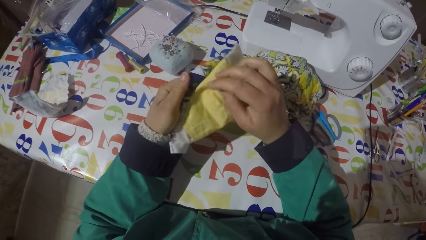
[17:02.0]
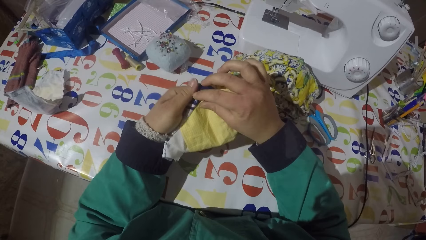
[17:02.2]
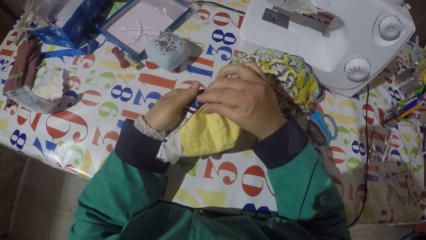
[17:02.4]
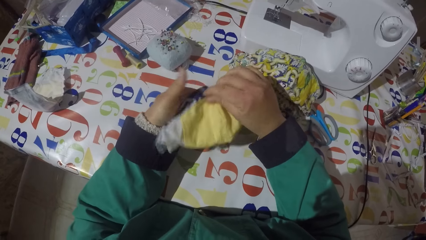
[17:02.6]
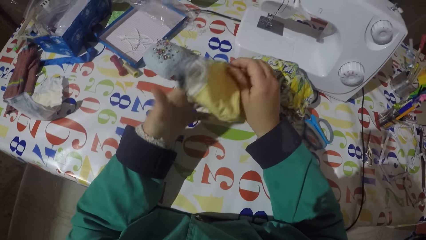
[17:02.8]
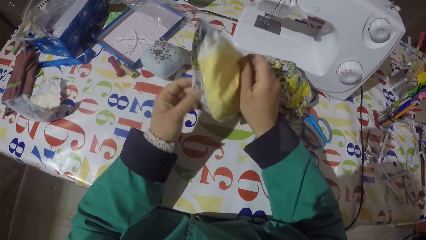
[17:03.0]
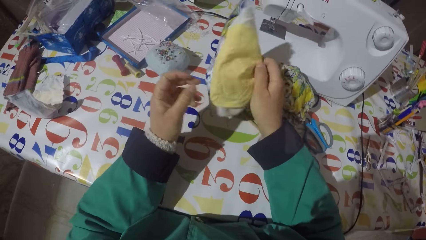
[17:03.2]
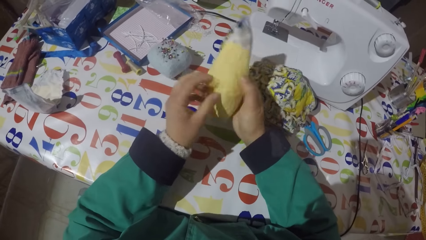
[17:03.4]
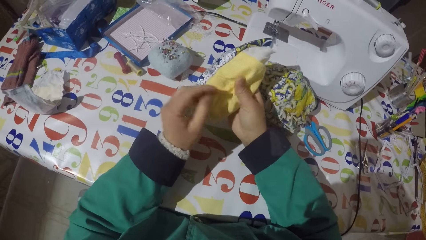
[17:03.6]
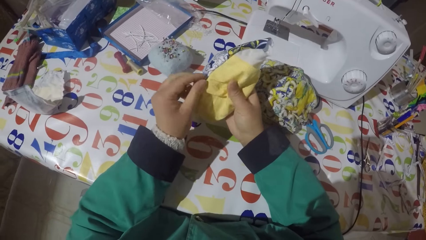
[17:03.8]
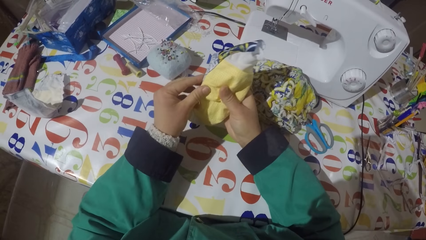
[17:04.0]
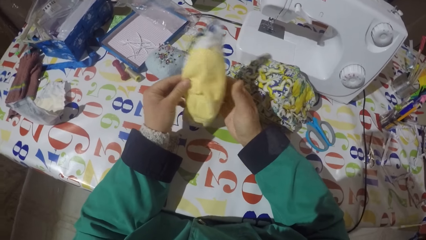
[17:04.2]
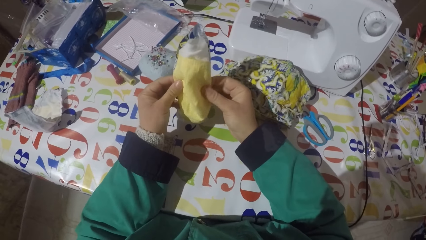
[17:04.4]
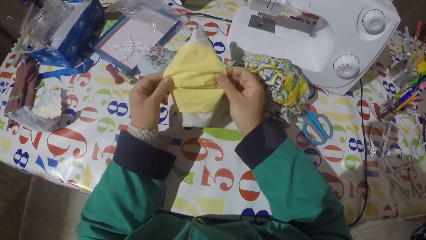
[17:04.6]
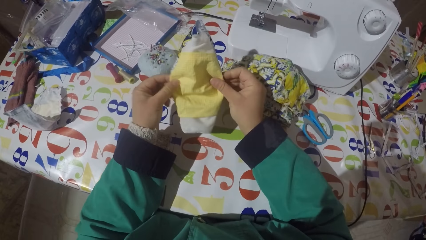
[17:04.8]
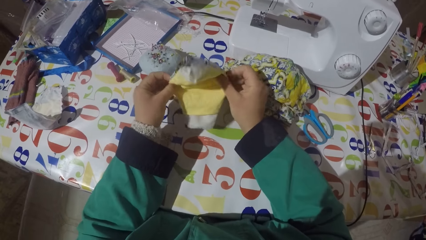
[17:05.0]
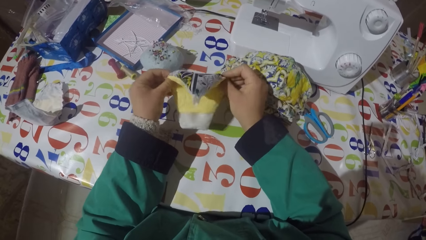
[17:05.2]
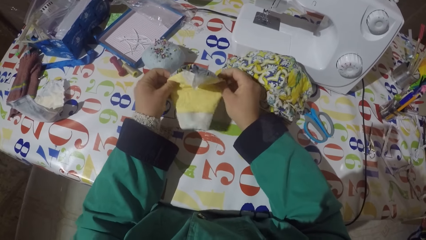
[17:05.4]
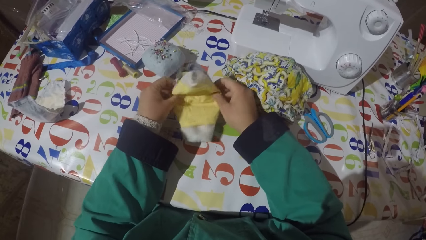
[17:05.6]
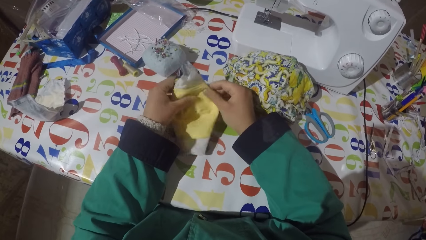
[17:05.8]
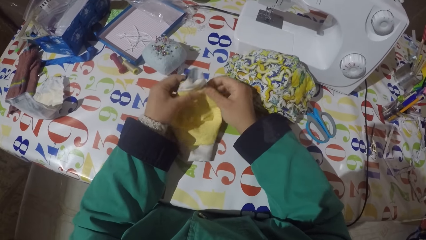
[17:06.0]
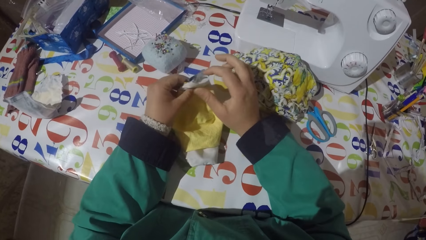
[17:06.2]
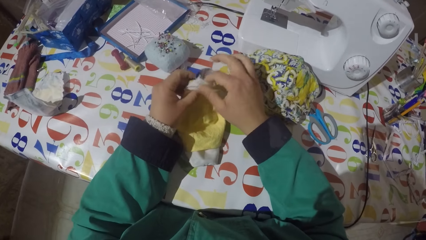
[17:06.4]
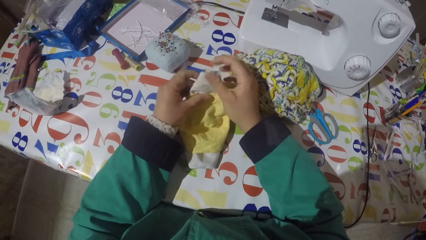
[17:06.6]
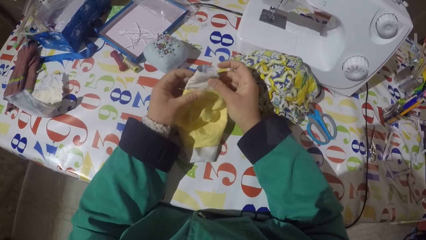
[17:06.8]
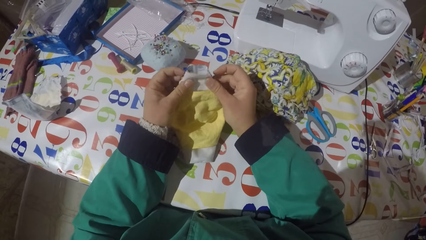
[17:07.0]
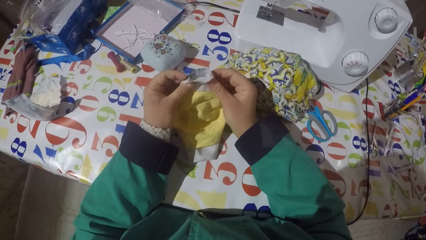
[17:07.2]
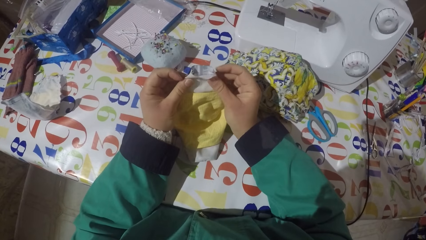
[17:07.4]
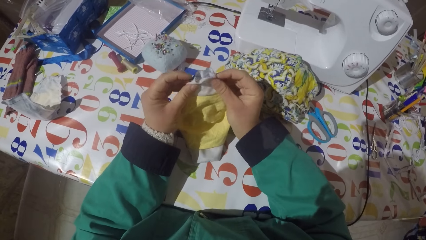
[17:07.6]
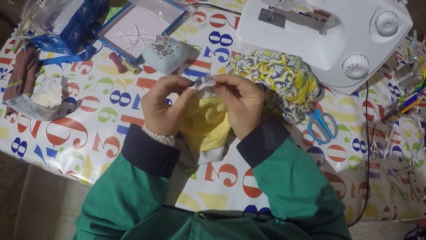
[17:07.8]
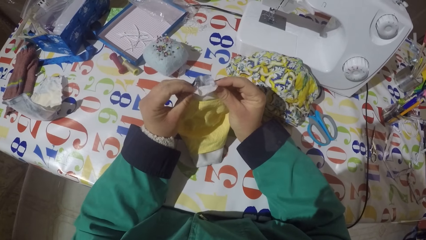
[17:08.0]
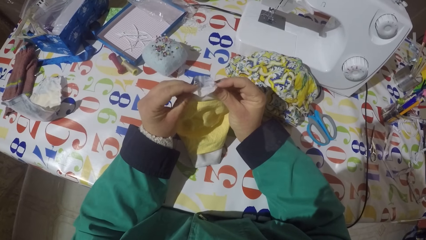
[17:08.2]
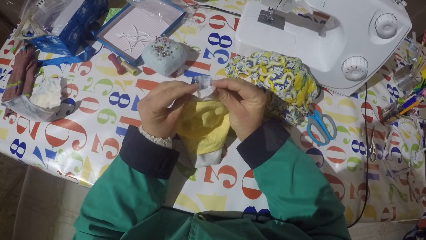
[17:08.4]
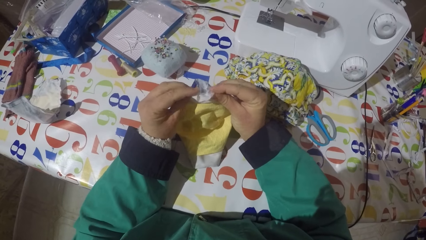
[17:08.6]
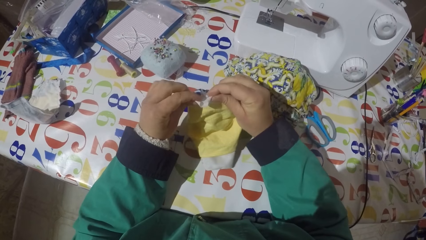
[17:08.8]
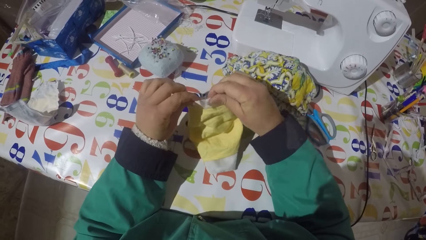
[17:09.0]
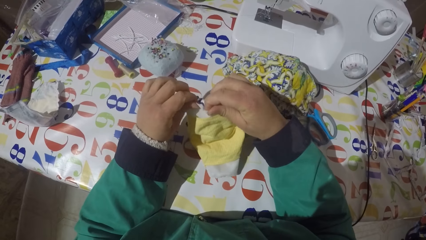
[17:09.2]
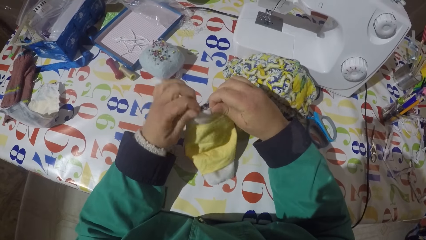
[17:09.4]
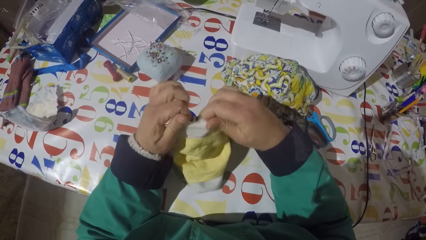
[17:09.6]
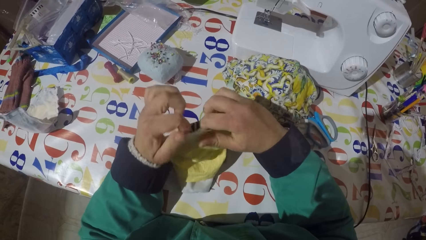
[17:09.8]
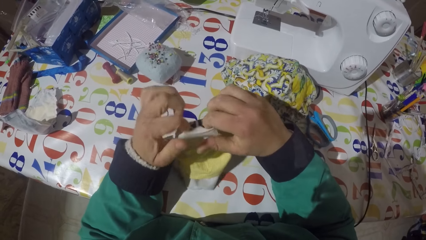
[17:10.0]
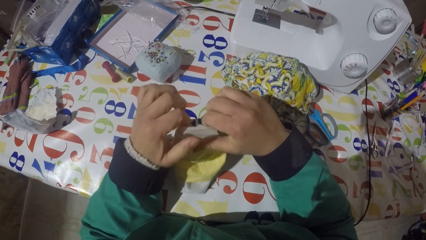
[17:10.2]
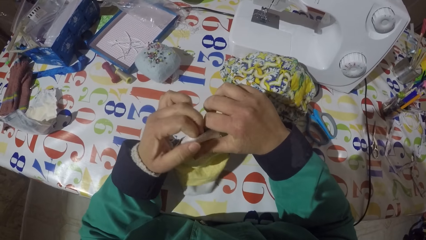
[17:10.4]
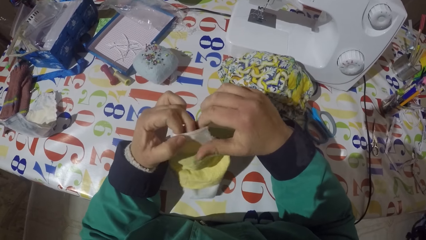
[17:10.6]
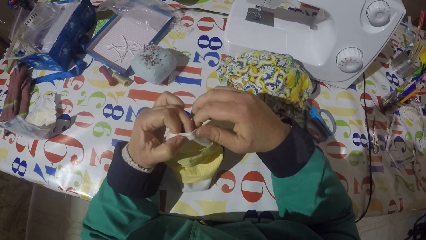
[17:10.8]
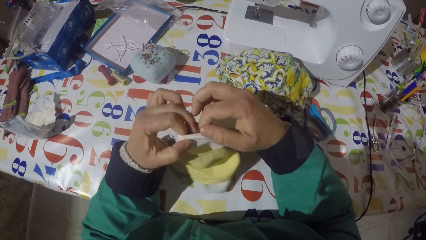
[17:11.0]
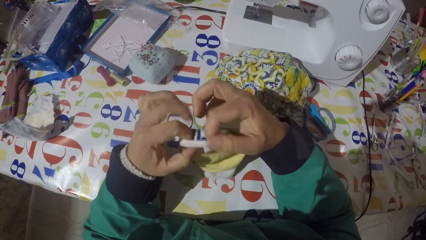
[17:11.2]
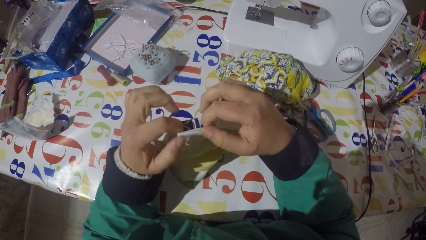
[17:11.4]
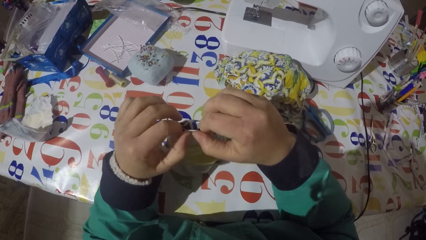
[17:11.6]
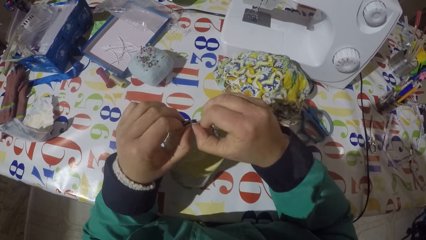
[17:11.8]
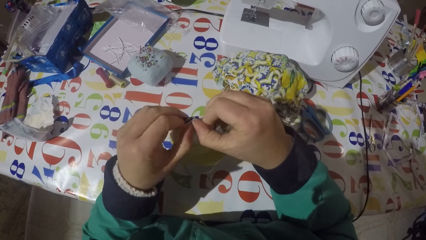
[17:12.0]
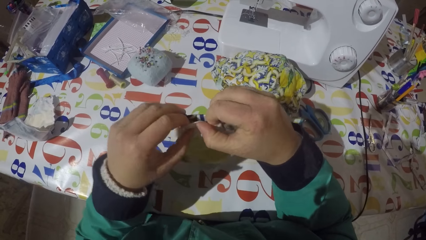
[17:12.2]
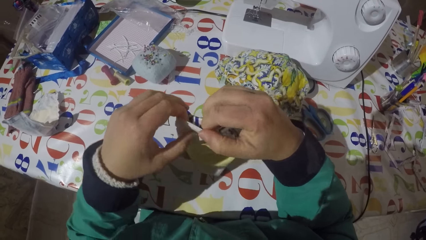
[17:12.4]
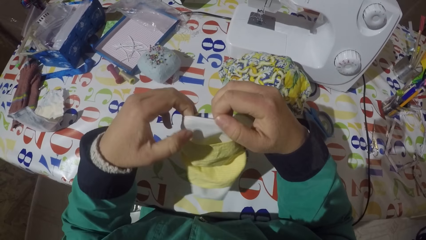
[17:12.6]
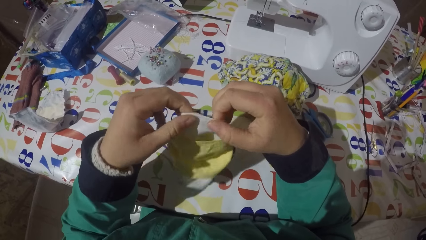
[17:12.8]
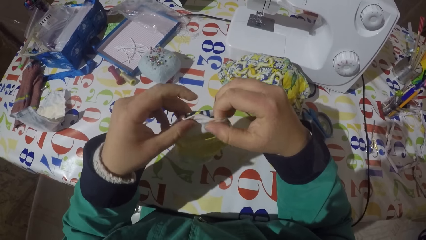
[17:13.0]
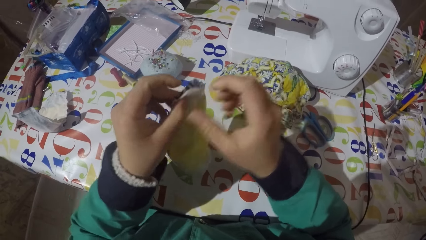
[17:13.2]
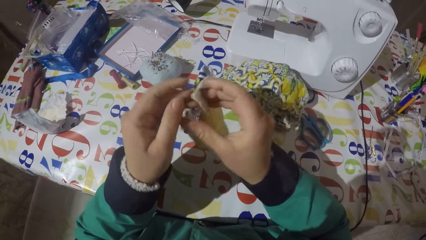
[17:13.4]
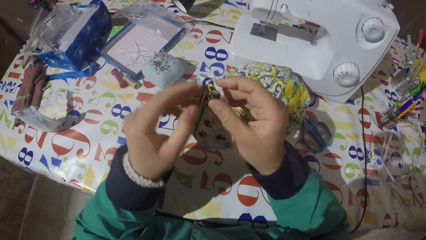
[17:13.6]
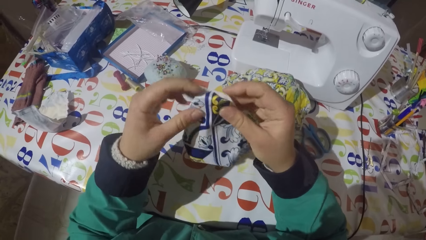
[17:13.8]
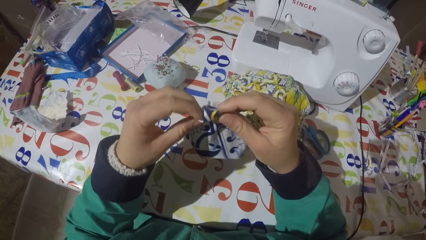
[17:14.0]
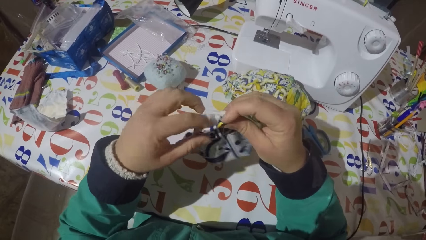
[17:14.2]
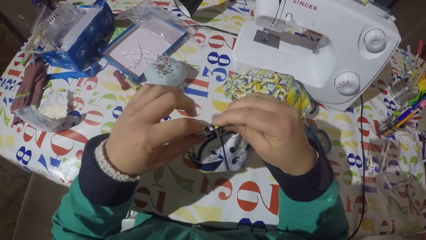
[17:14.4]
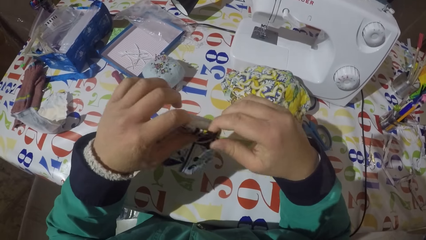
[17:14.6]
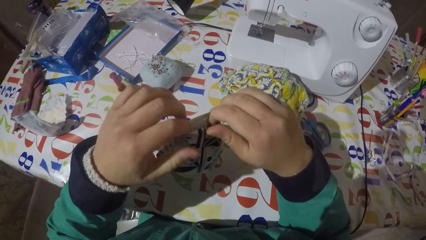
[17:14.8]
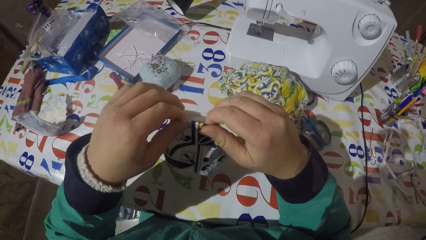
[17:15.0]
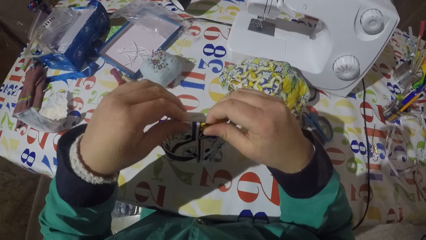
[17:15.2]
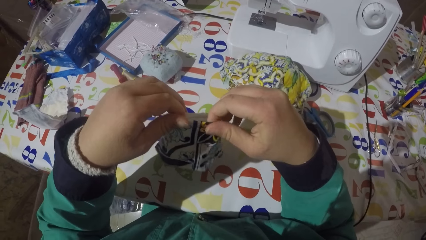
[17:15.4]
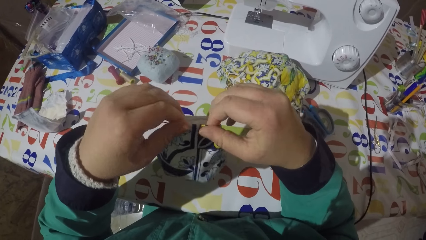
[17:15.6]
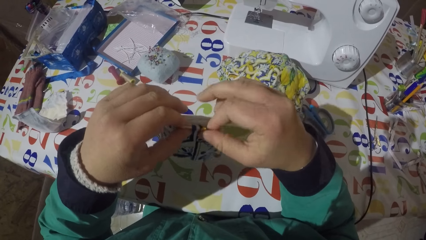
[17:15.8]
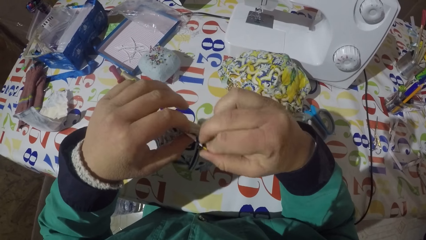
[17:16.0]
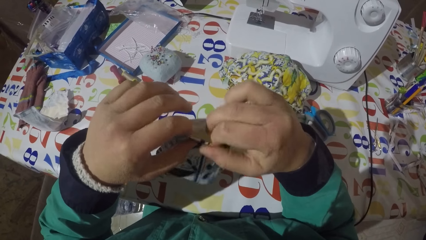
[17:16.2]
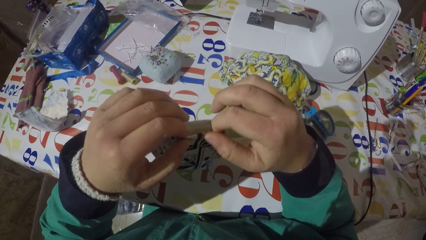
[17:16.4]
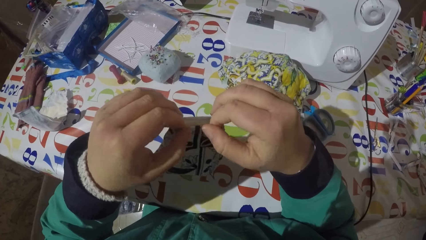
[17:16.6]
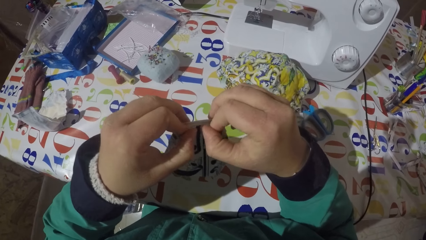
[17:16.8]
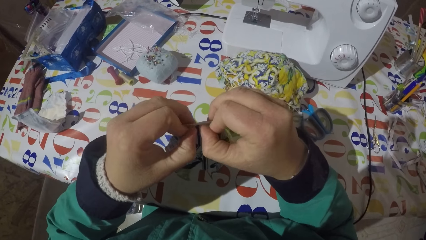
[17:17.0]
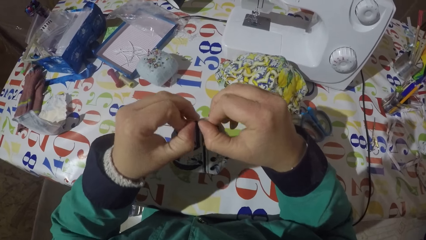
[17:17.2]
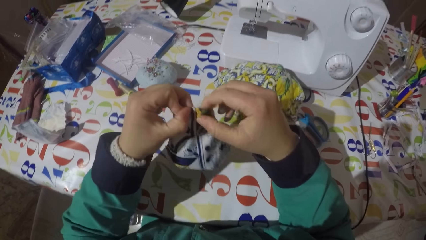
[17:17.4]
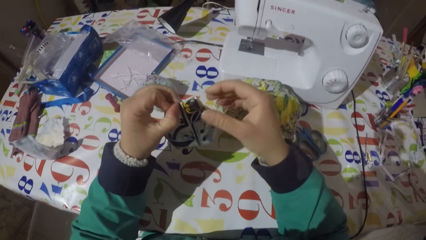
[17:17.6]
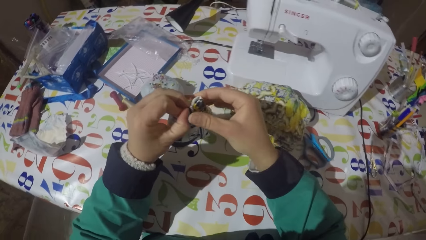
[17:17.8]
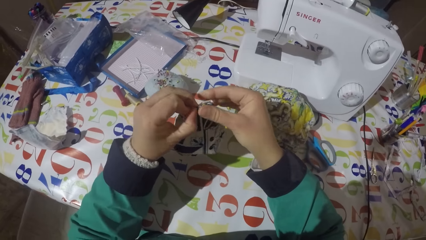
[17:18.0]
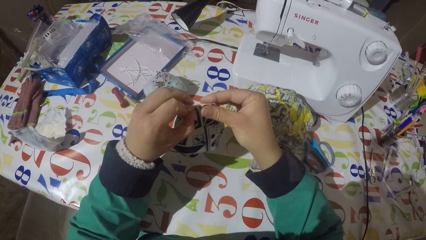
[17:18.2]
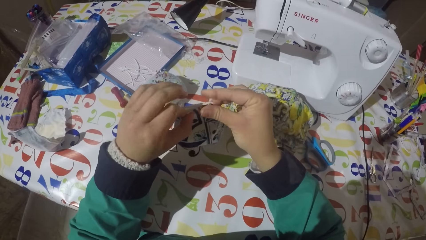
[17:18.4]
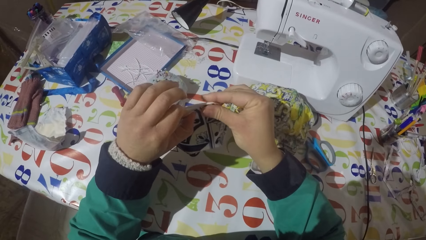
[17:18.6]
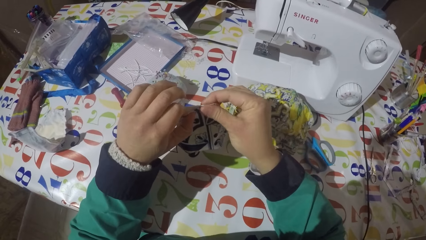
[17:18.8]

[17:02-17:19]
The camera wearer turns the face mask or piece of garment. They turn the face mask again. They straighten the face mask. They fold the piece of garment. They turn the piece of garment. They align the piece of garment. They fold the face mask.
